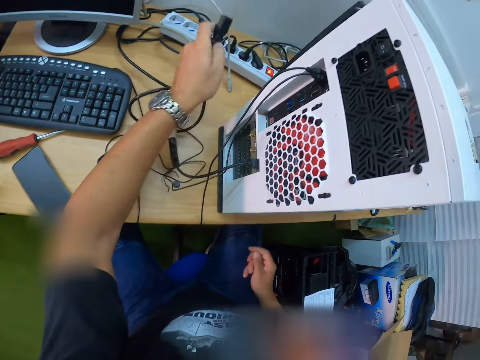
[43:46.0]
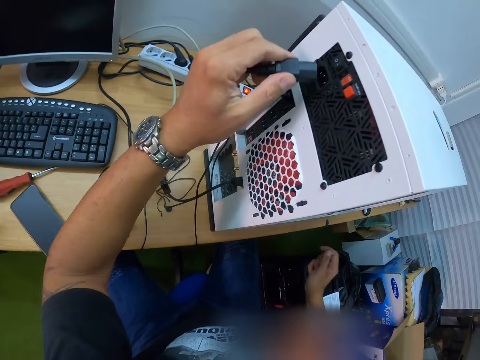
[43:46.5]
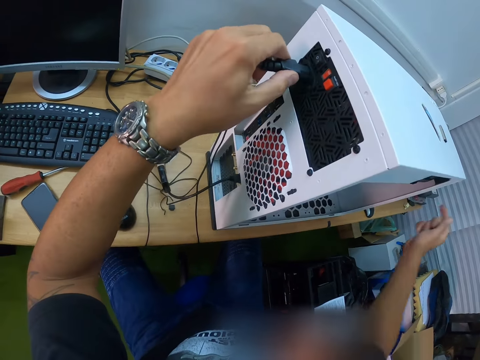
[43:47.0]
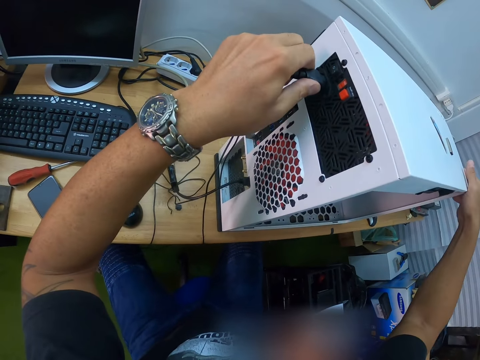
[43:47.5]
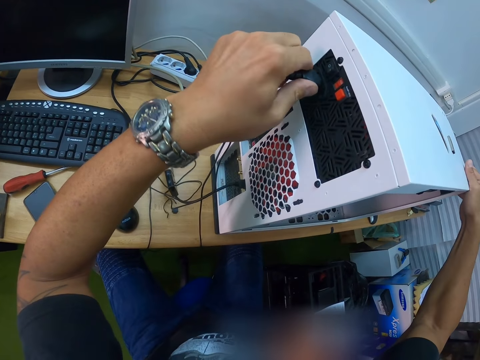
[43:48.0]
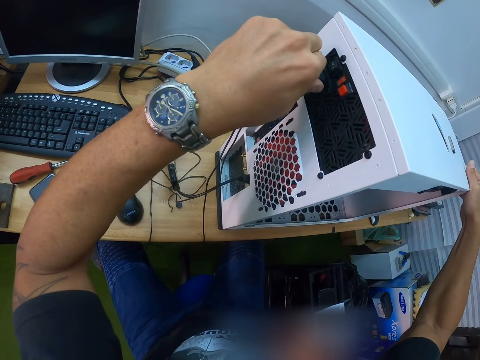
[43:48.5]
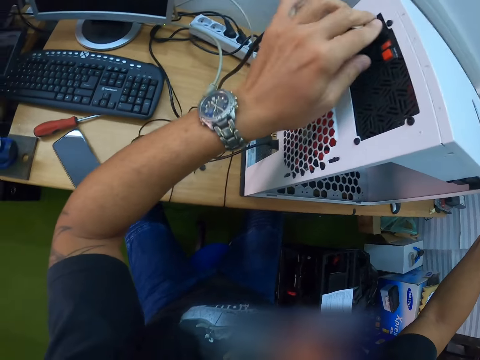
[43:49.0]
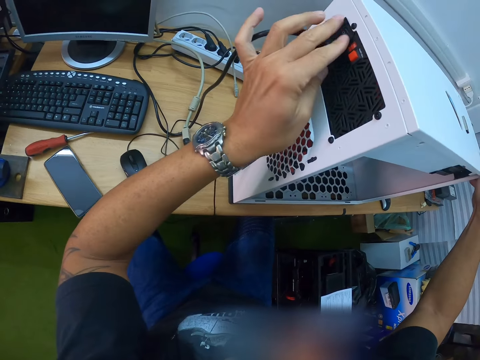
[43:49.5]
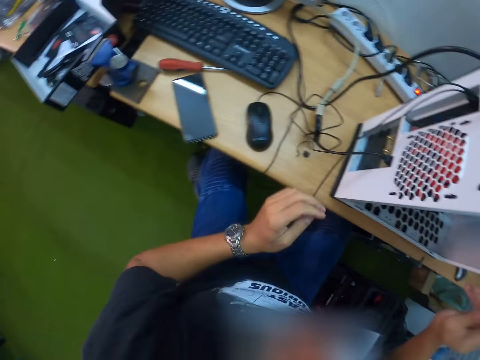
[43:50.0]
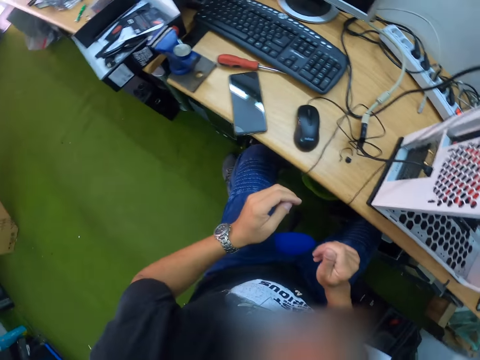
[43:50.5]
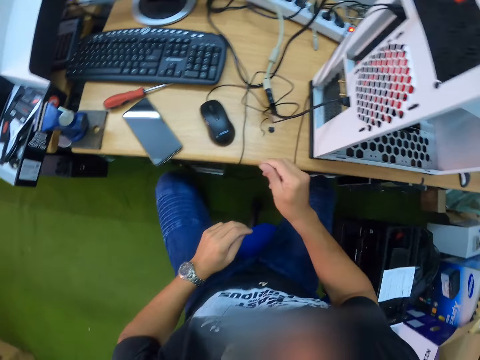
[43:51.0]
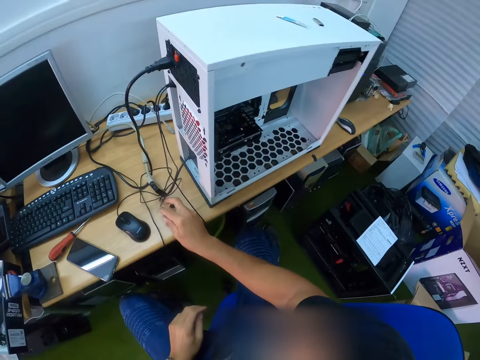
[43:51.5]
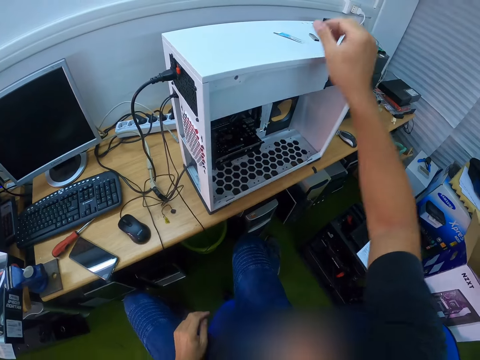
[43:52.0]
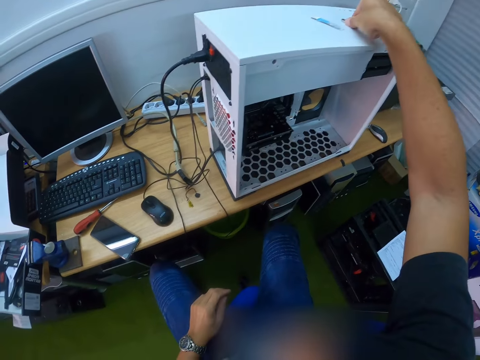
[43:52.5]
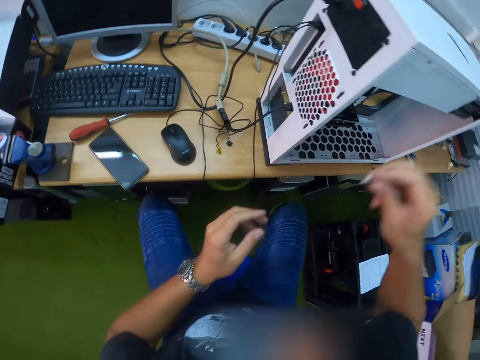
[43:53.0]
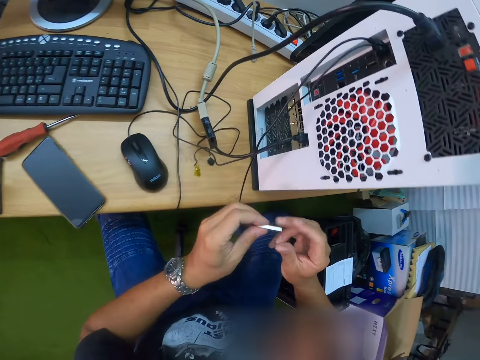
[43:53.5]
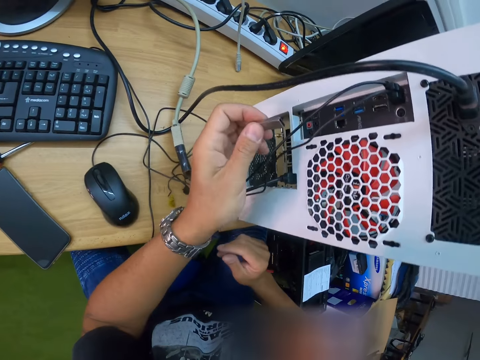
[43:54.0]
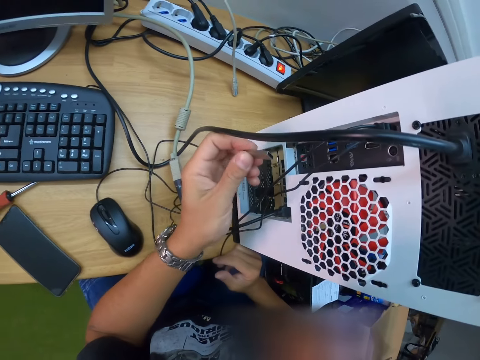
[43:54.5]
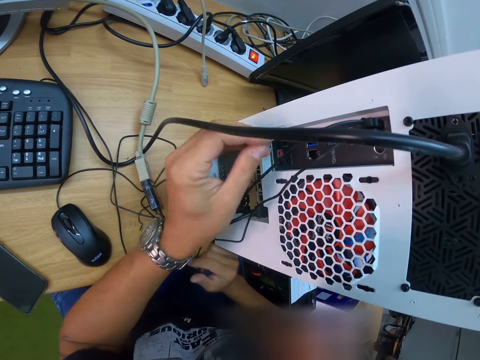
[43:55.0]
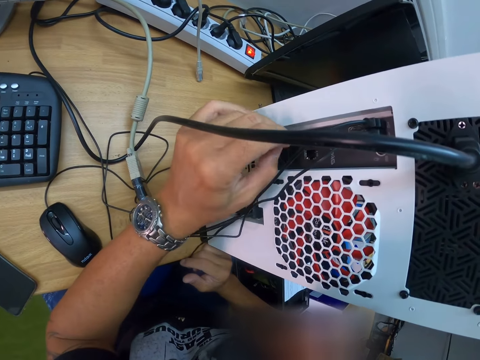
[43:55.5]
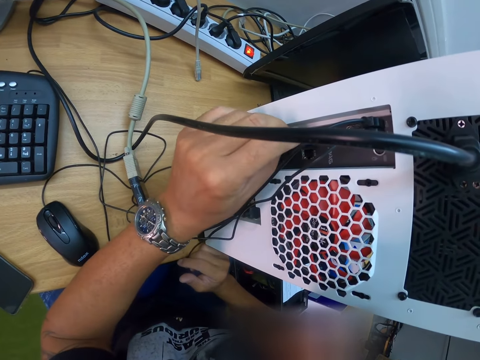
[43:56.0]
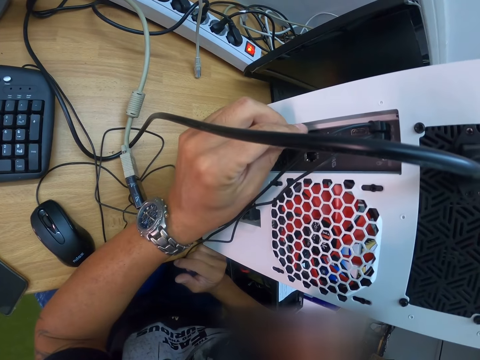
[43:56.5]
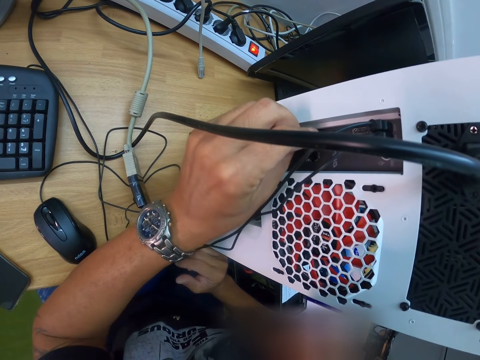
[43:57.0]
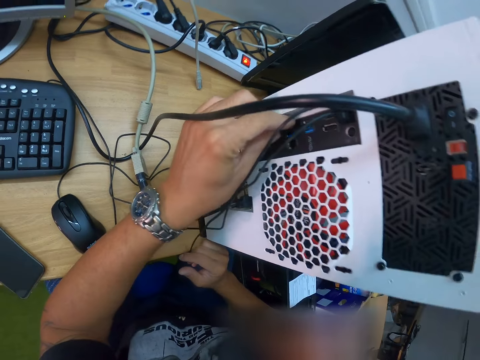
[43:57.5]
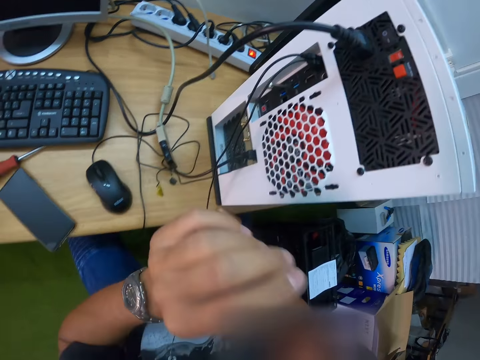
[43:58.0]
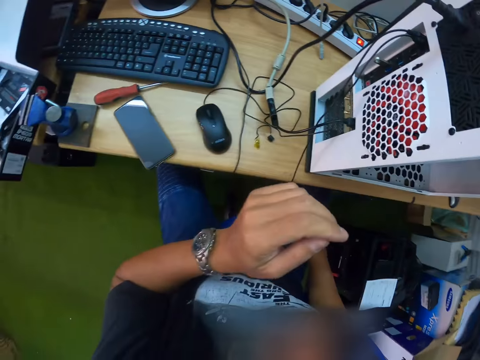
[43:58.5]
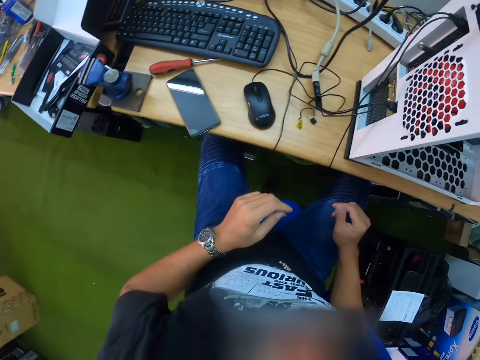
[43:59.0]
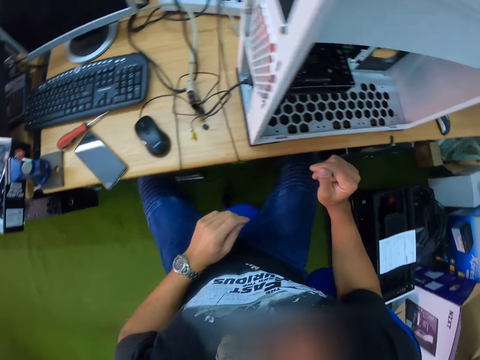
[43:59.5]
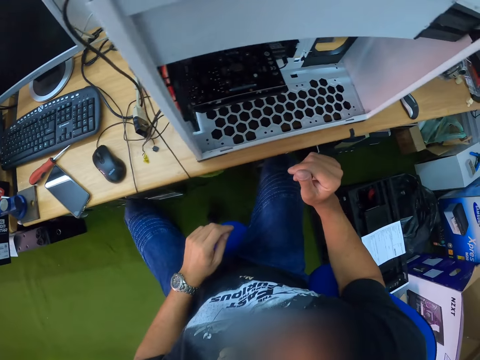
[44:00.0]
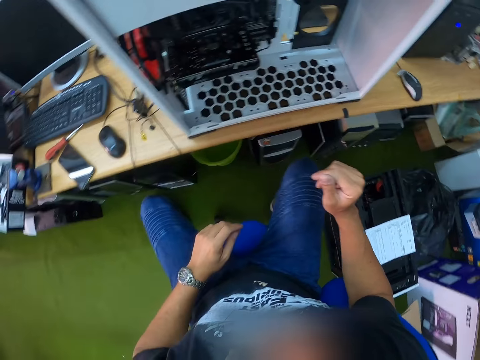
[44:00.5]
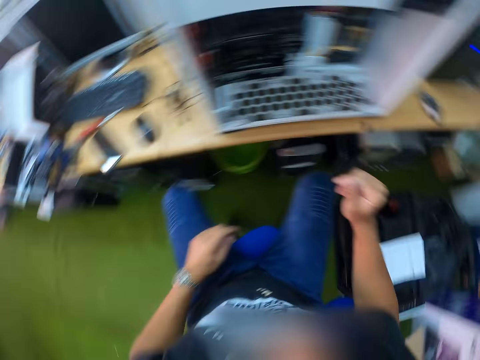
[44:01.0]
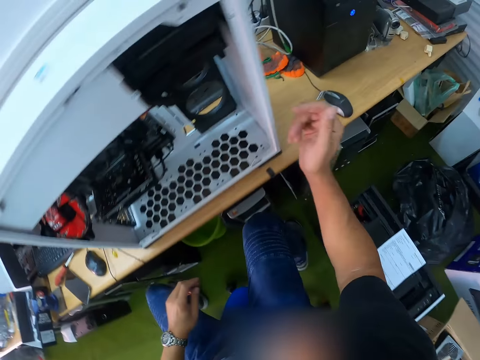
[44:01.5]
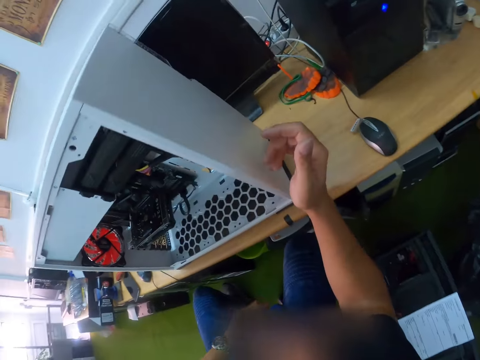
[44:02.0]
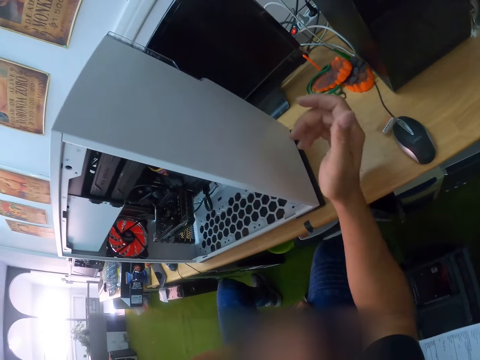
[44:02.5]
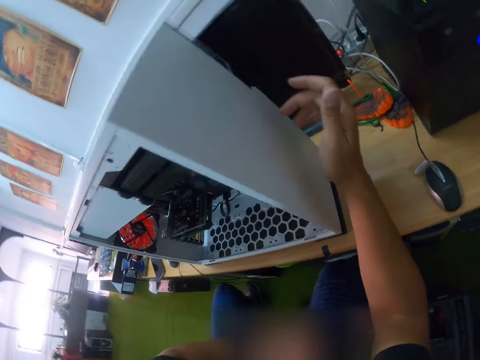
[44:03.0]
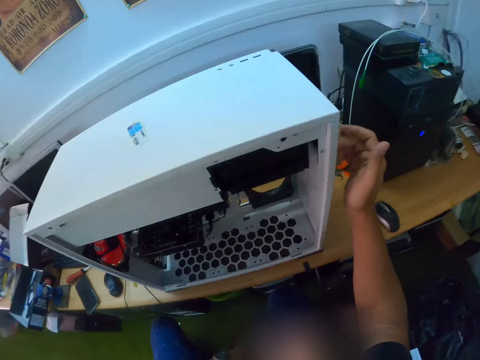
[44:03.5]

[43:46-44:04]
The camera wearer inserts a plug into a plug port on the computer case with his left hand. He takes a cable from the table. He flips a switch on the computer case with his left hand. He fixes the cable to the CPU port. He picks a flash drive on the computer case with his right hand. He fixes a USB cable from the top of the CPU. He inserts the flash drive into a port on the computer case with his left hand. He relaxes.

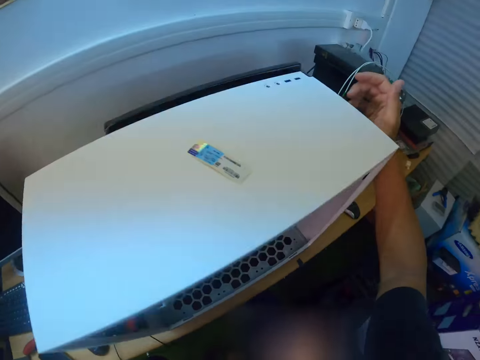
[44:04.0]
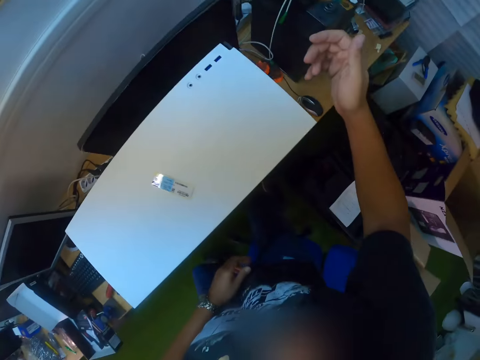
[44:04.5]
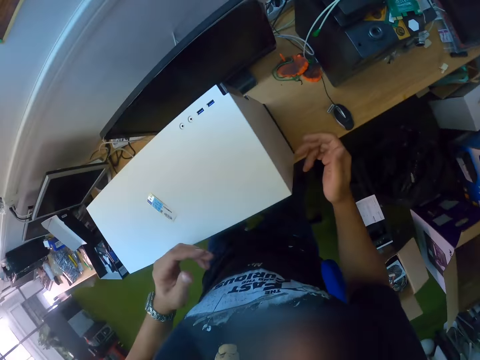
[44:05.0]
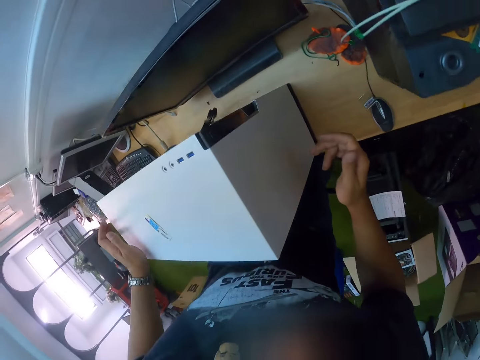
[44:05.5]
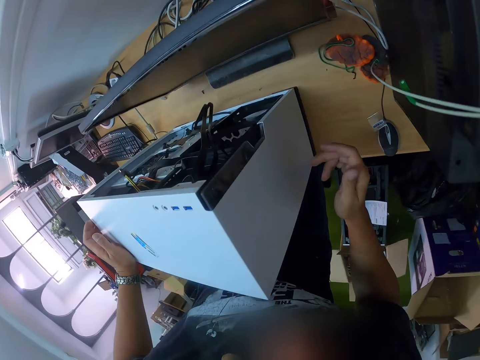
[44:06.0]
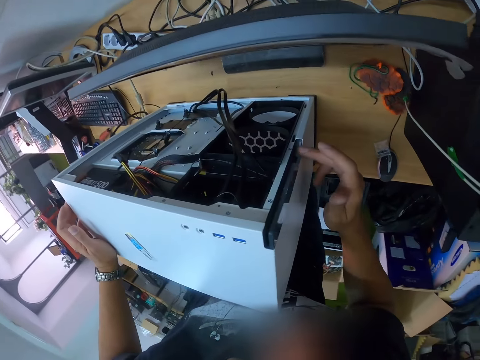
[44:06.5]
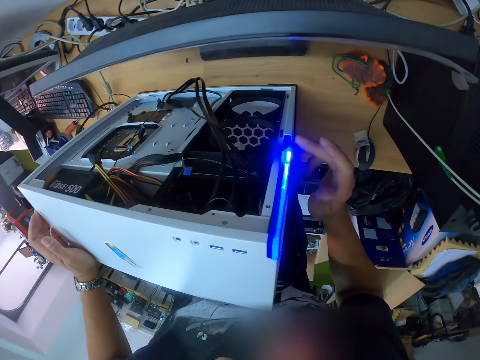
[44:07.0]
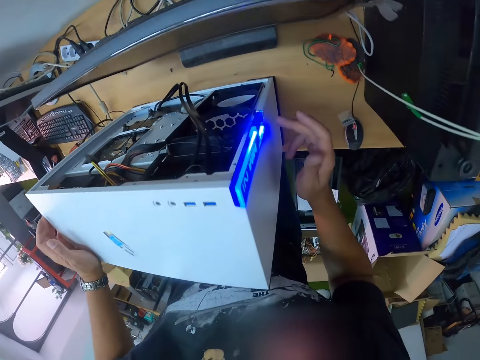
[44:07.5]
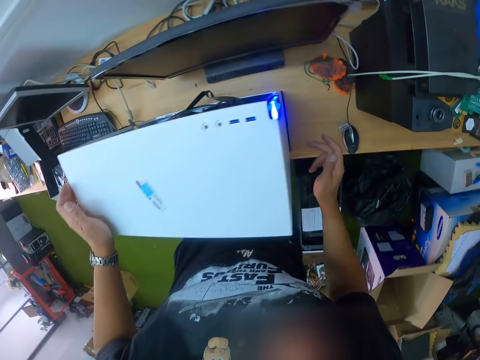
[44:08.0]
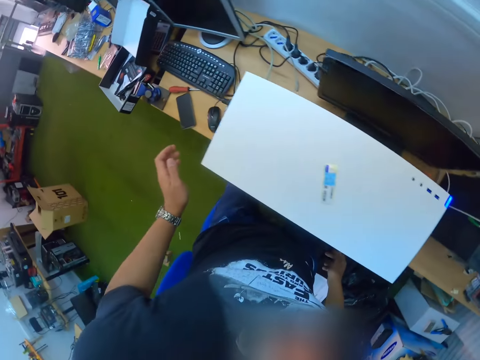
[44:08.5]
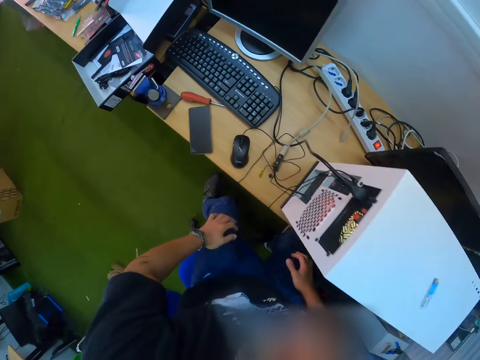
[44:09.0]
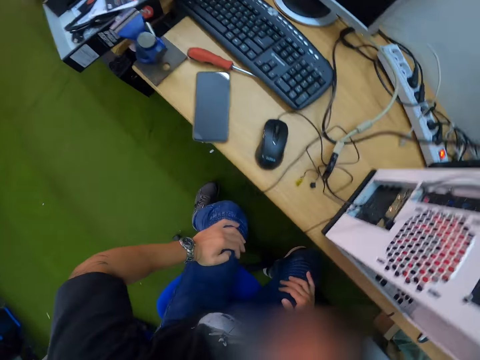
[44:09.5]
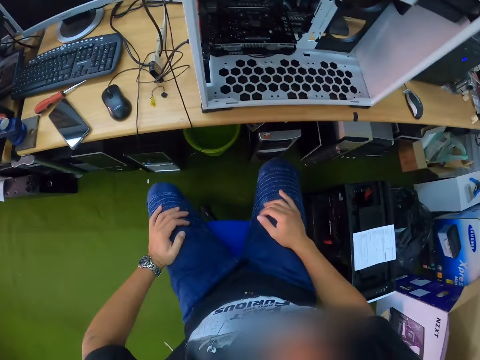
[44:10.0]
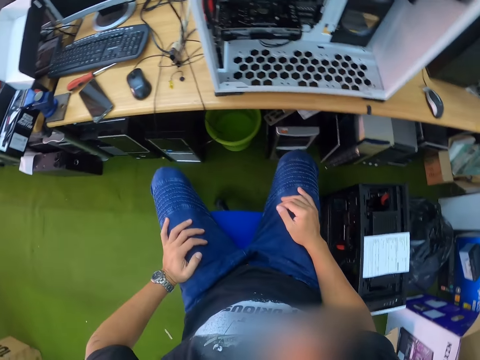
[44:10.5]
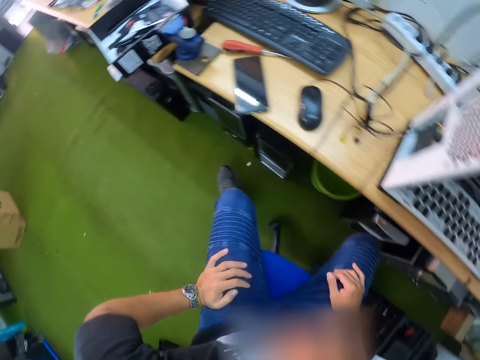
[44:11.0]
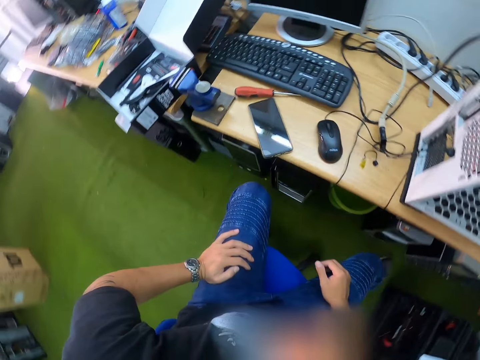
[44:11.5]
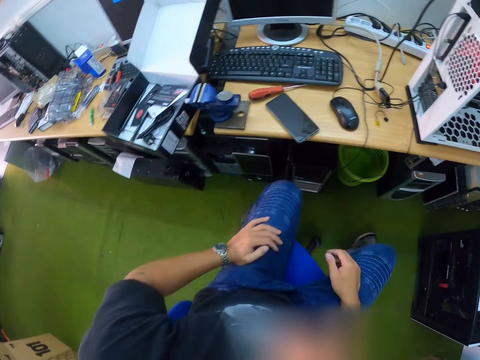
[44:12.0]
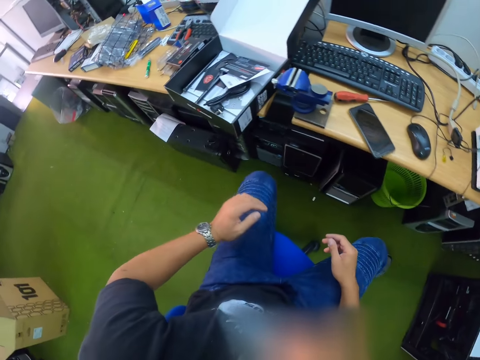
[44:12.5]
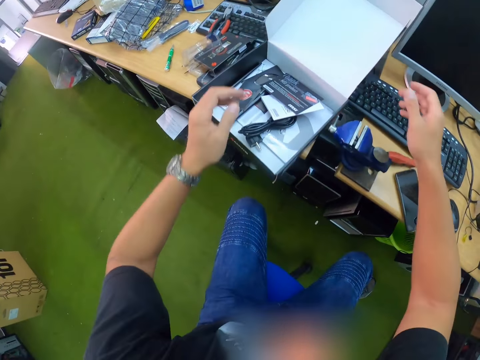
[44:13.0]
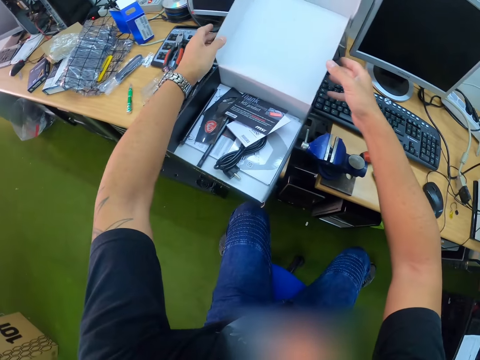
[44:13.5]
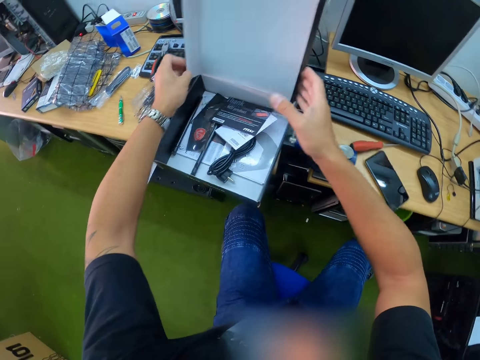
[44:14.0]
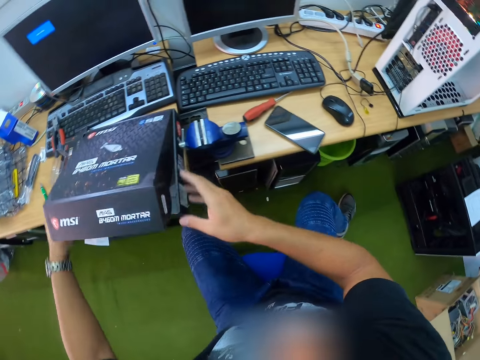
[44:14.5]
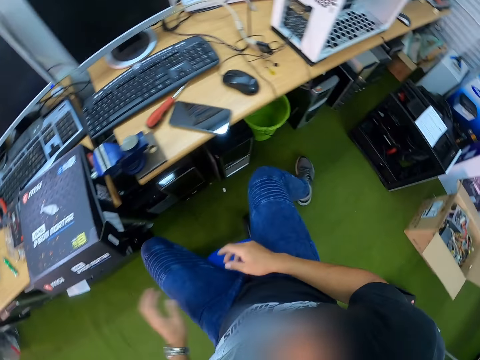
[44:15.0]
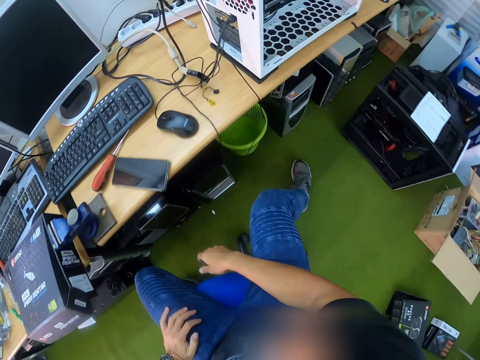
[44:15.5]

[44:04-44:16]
The camera wearer presses a button on the computer case with his right hand. He puts the CPU on. He relaxes. He closes a packing box on the table with both hands.
